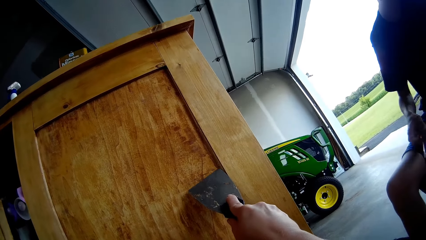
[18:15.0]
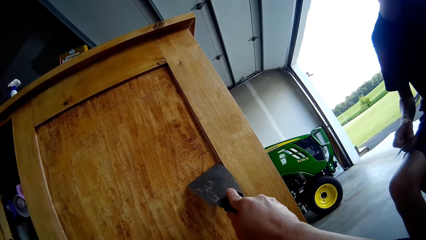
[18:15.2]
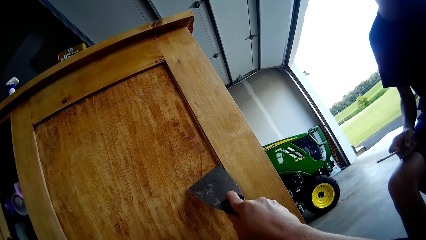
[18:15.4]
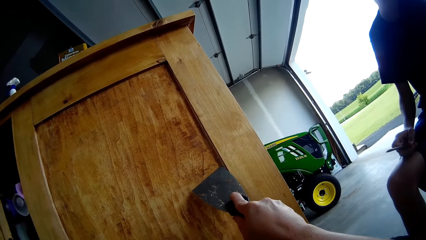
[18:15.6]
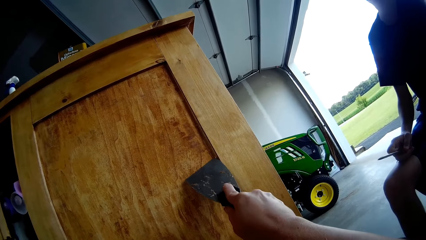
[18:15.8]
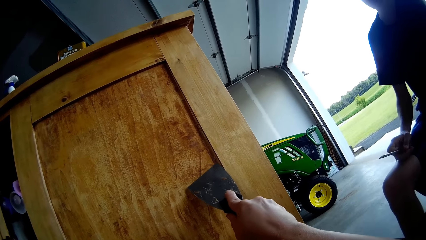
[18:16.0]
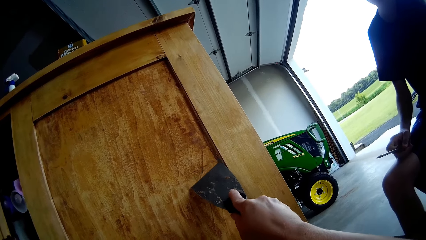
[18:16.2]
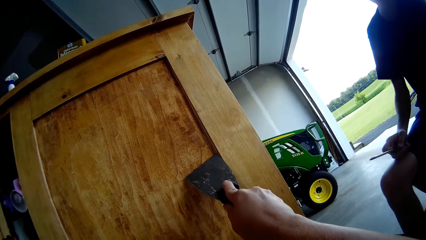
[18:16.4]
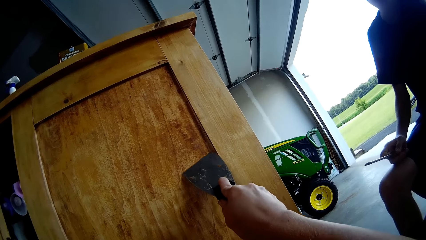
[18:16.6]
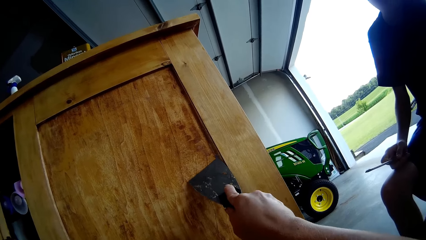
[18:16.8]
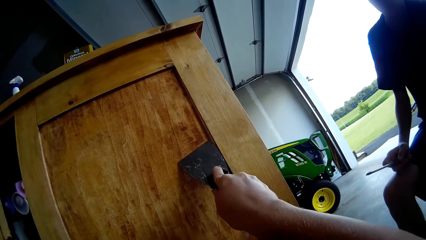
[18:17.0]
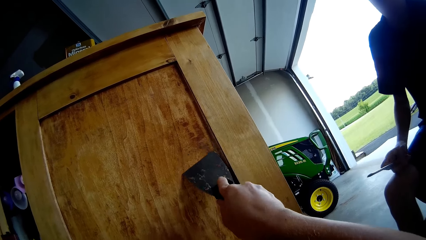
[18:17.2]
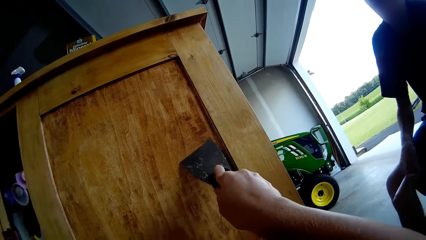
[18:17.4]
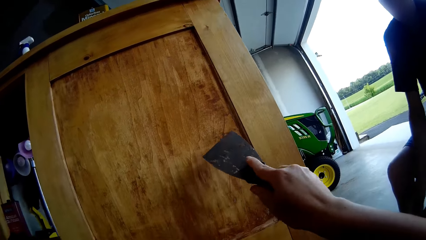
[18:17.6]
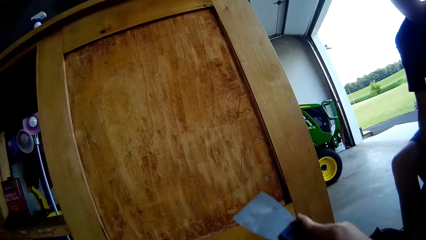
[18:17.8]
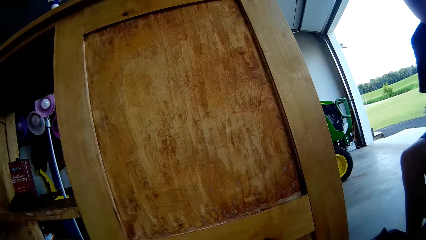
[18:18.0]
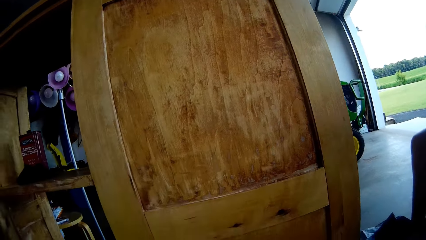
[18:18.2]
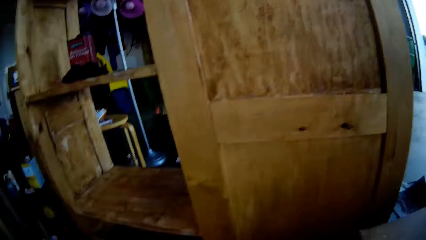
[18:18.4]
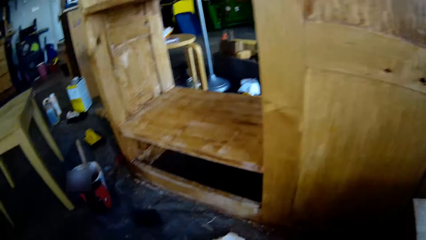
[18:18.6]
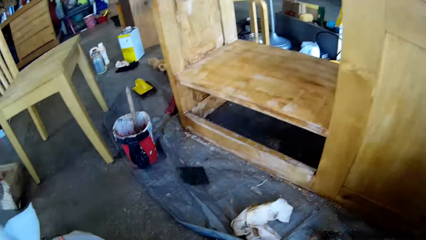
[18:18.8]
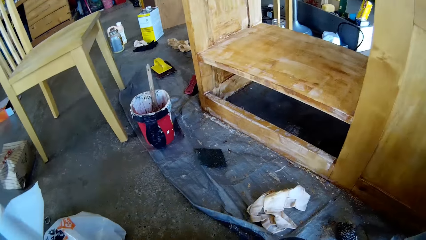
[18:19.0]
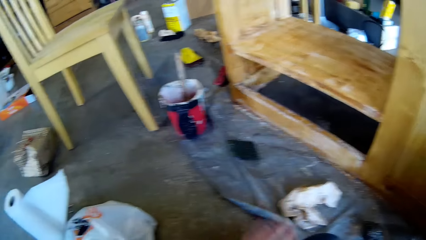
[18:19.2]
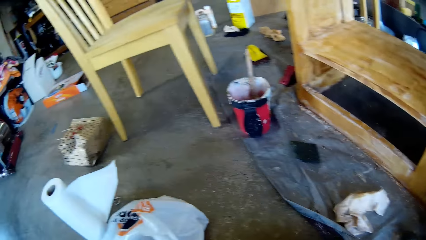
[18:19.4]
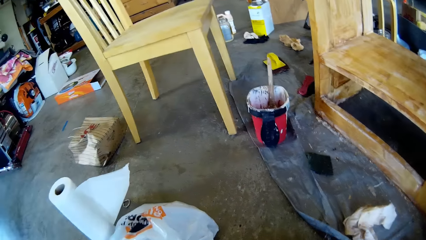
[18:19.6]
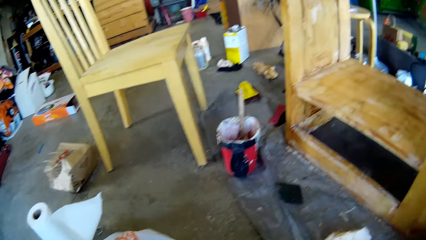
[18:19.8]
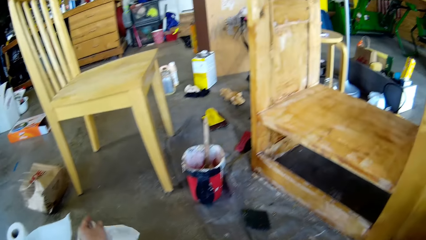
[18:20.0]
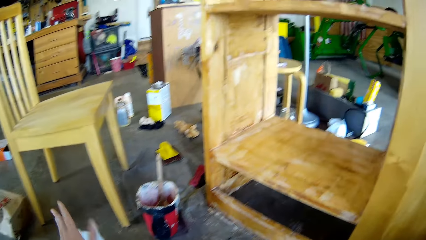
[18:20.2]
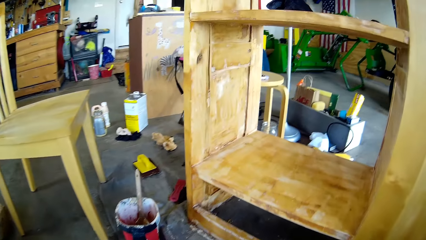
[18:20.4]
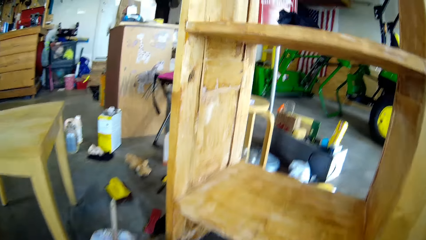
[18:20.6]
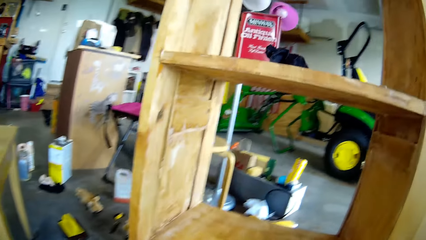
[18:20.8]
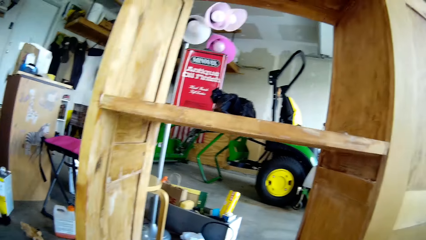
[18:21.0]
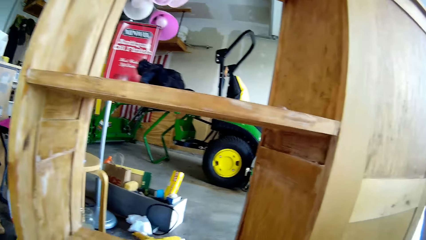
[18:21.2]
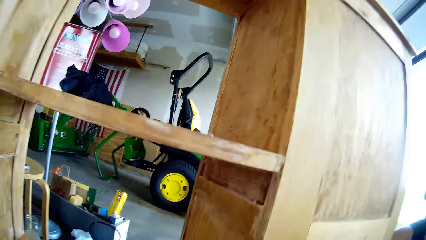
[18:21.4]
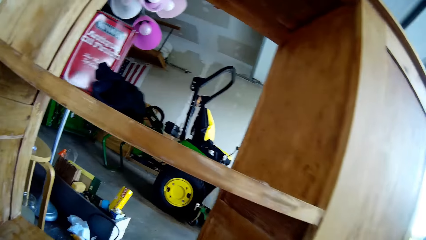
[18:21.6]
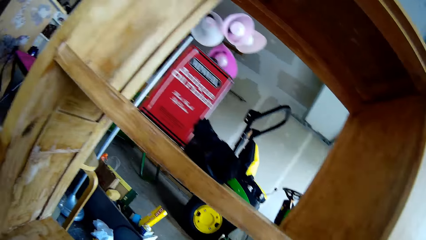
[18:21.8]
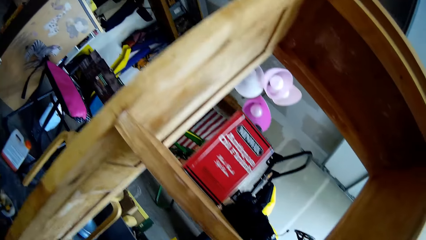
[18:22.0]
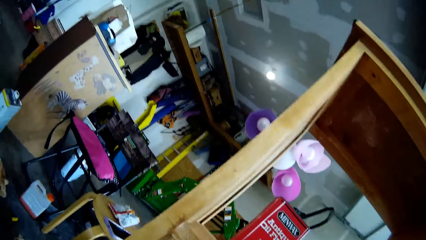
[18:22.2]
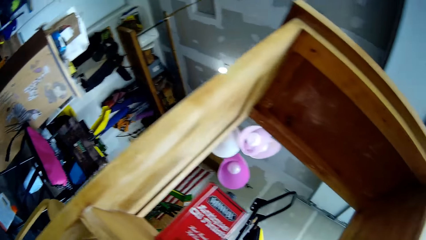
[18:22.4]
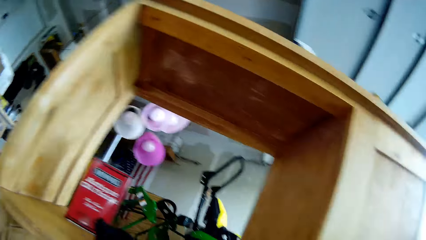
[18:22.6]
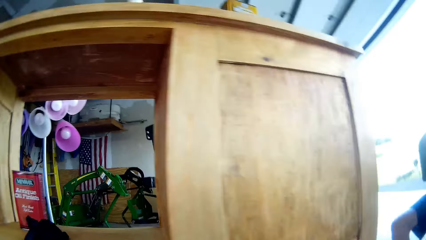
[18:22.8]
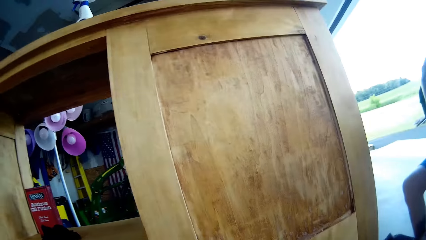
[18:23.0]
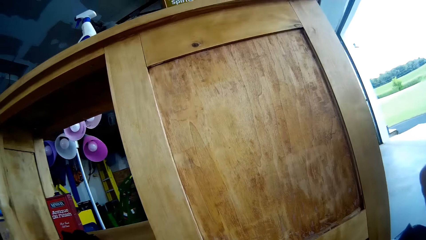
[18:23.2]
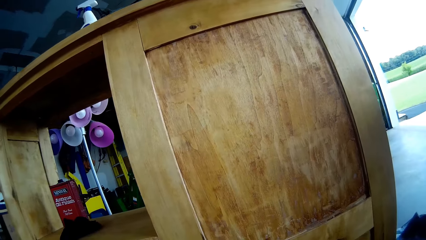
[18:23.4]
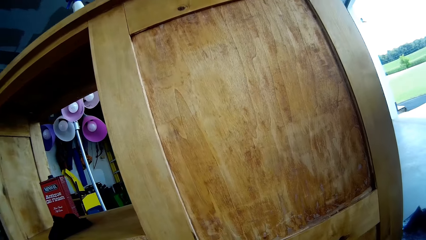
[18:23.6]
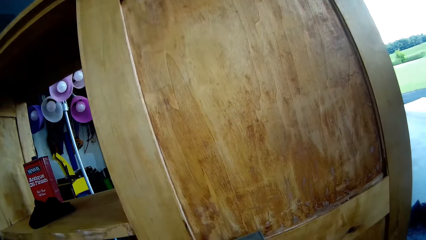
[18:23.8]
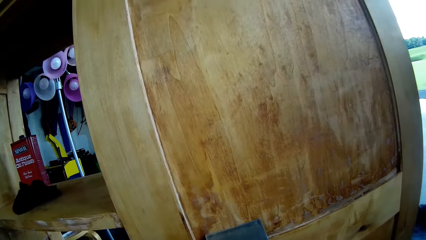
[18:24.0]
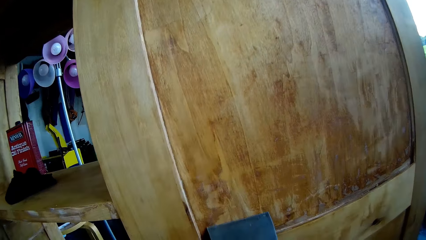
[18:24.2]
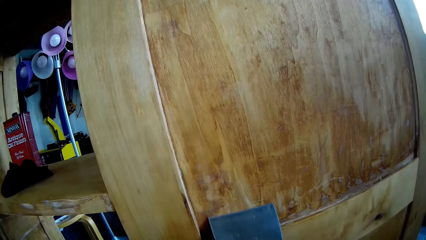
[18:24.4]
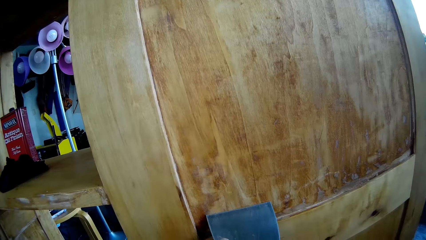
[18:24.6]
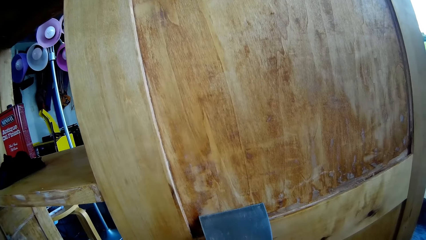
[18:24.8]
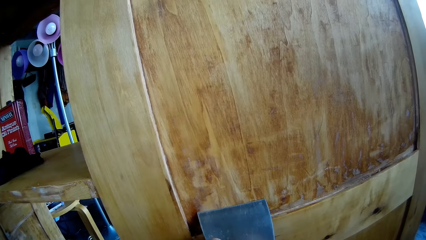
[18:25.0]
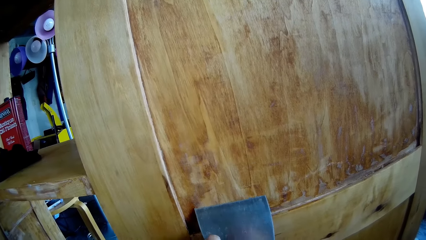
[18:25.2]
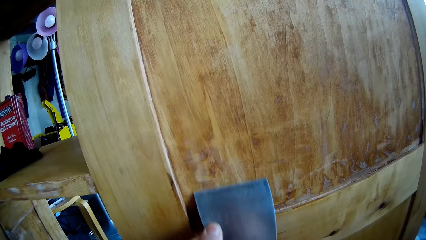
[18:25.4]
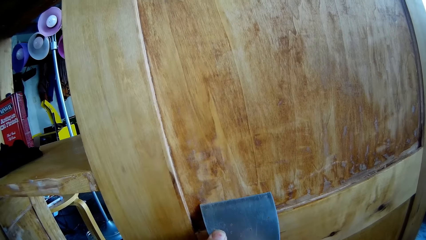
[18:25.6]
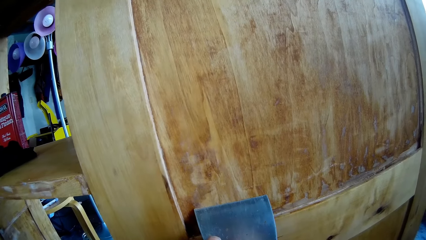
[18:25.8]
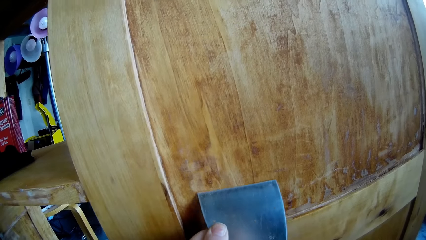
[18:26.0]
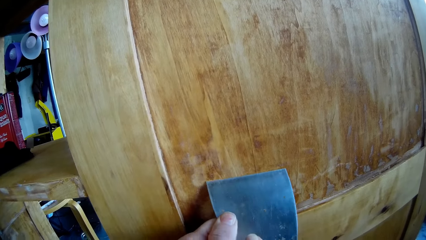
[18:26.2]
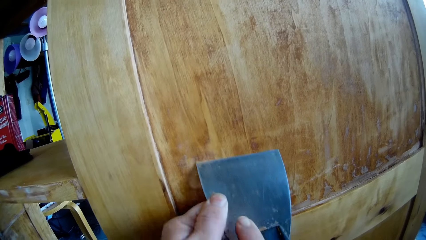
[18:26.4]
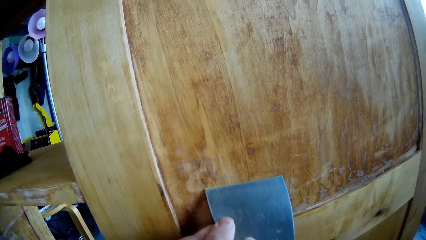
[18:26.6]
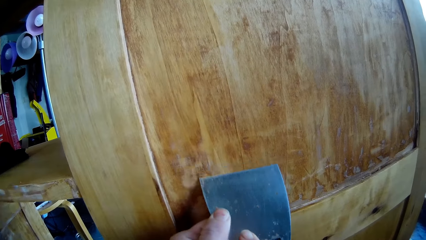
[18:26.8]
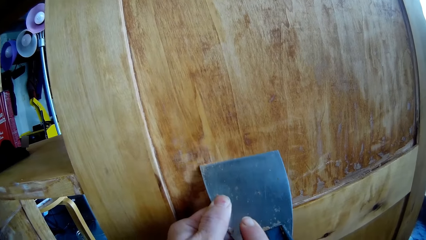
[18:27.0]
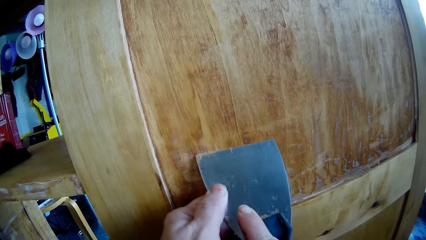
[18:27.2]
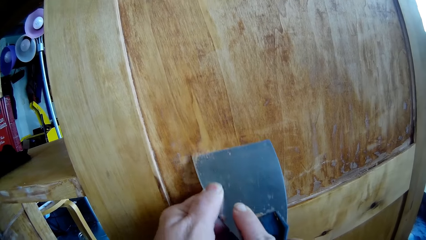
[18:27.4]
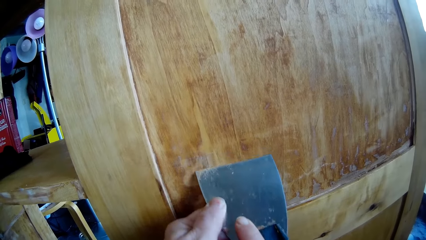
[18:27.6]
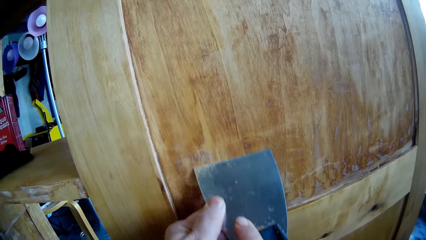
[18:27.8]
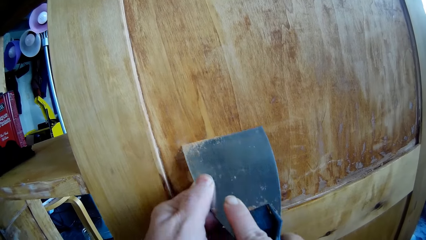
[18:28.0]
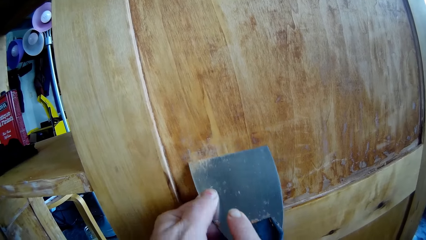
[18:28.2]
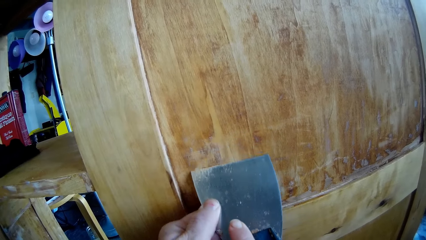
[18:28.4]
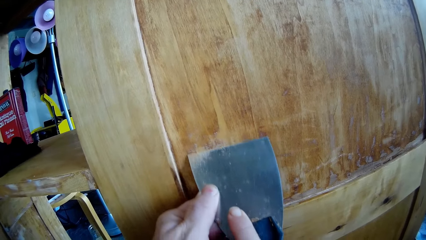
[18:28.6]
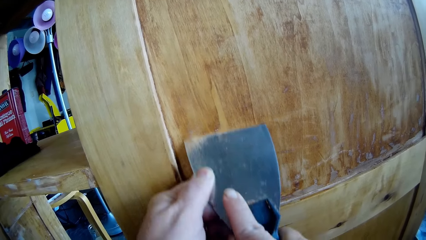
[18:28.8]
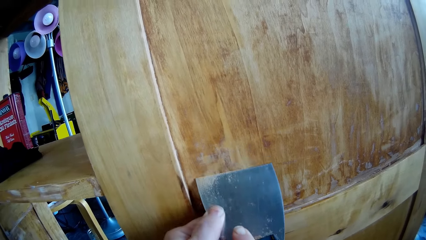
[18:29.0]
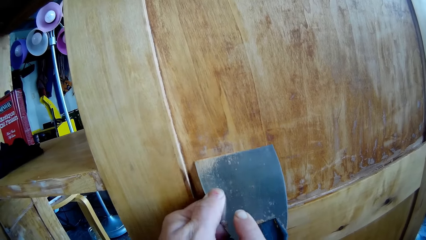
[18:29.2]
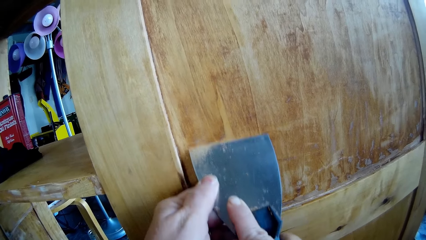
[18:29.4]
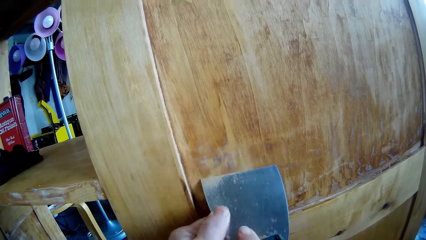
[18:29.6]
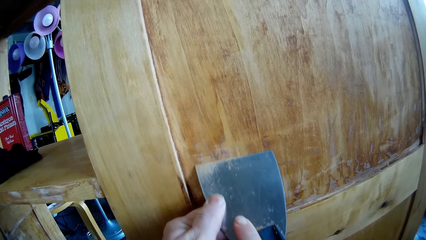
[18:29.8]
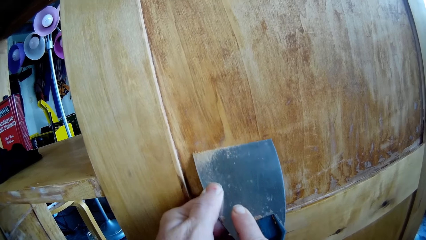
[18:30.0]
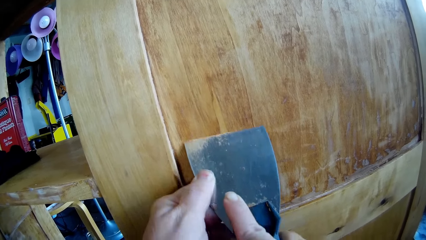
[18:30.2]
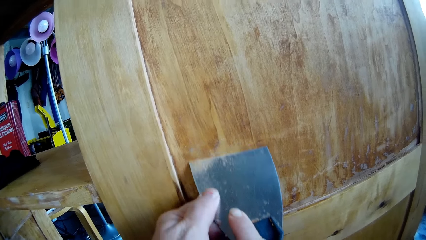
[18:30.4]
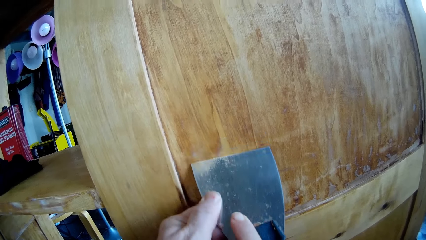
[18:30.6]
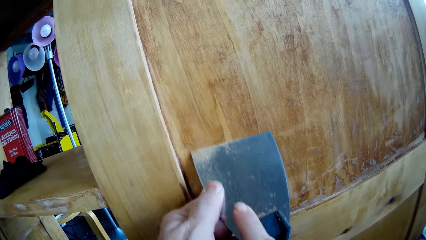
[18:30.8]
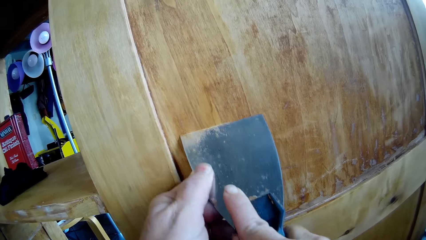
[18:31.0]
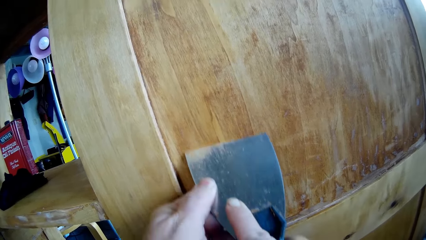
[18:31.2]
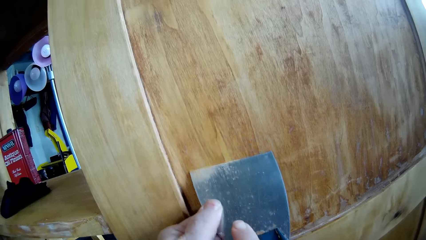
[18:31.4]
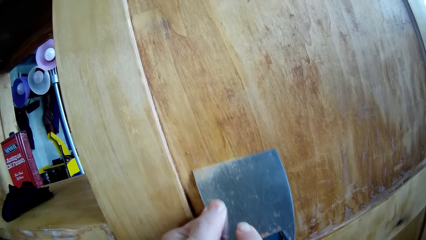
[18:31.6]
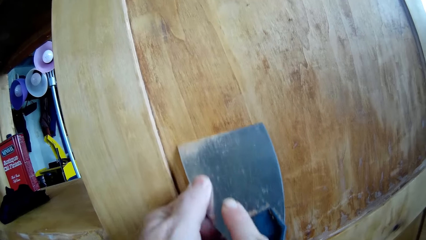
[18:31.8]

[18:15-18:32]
A boy places his right hand on the lap. The camera wearer scrapes the storage cabinet with a scraper. She removes the scraper from the storage cabinet. She moves her hand. She moves the paper. She pushes a plastic bag on the floor. She looks around the storage cabinet. She scrapes the storage cabinet with the scraper.
